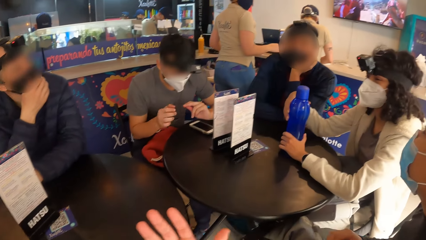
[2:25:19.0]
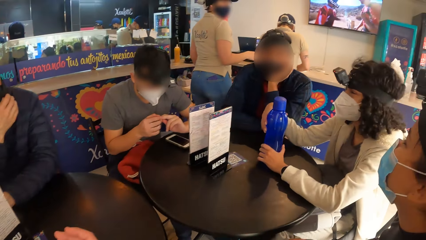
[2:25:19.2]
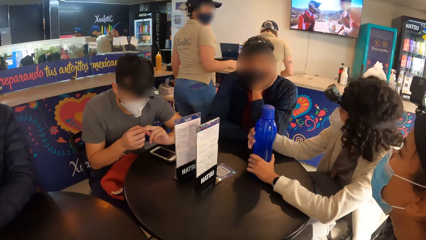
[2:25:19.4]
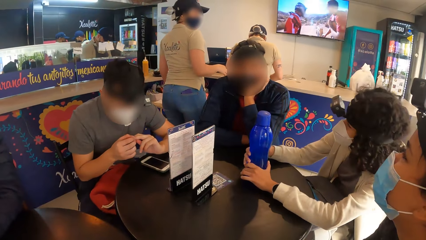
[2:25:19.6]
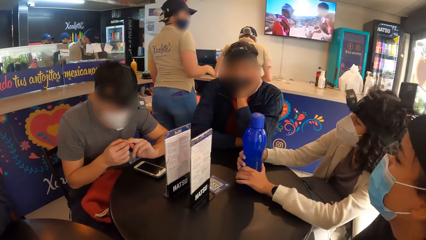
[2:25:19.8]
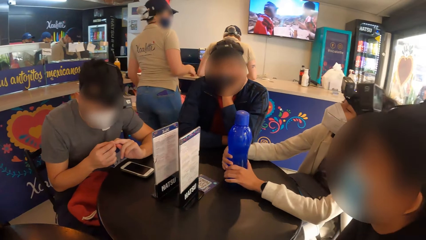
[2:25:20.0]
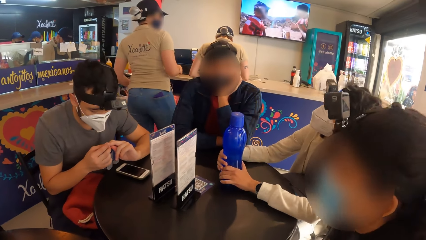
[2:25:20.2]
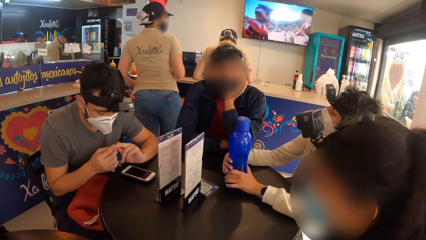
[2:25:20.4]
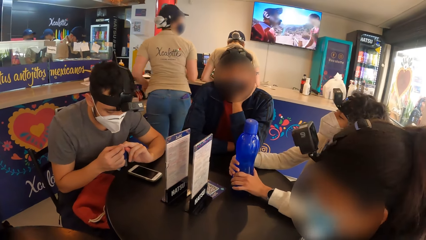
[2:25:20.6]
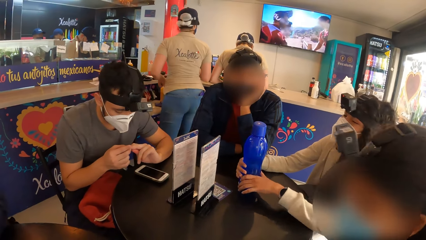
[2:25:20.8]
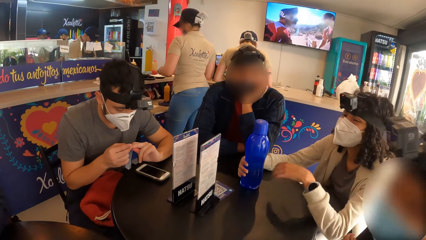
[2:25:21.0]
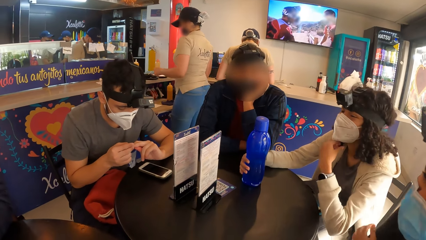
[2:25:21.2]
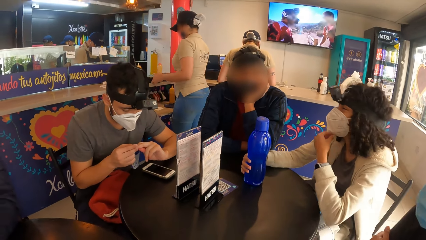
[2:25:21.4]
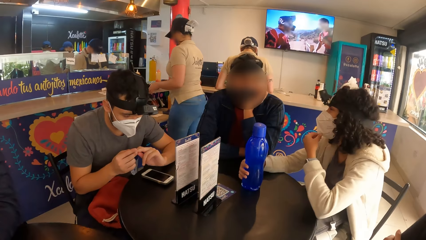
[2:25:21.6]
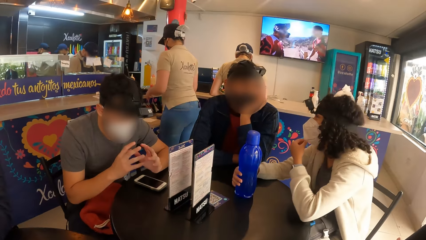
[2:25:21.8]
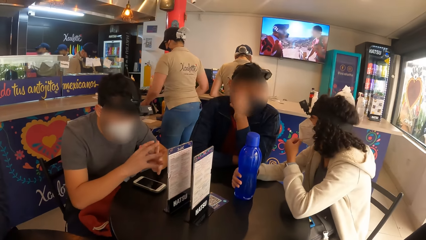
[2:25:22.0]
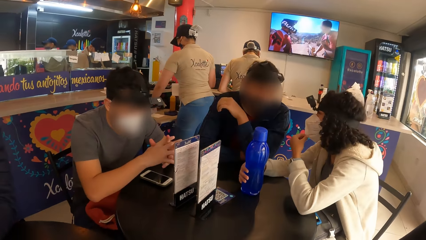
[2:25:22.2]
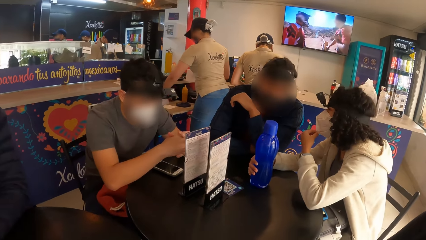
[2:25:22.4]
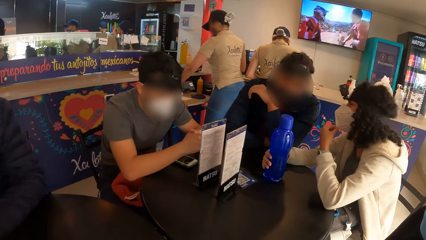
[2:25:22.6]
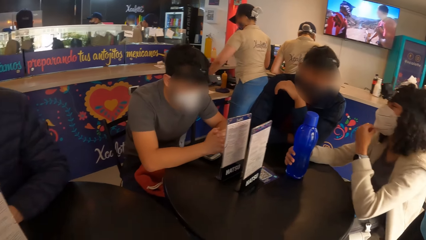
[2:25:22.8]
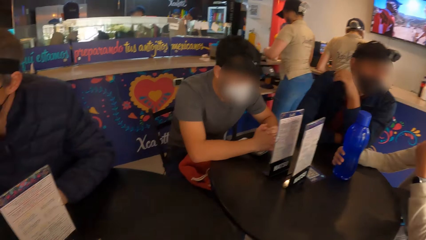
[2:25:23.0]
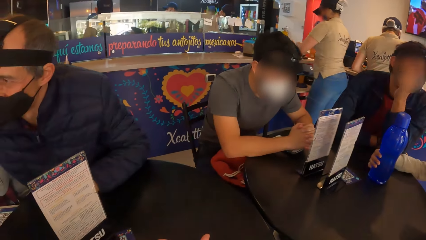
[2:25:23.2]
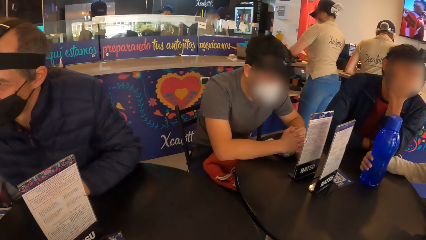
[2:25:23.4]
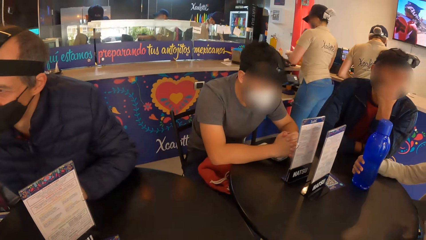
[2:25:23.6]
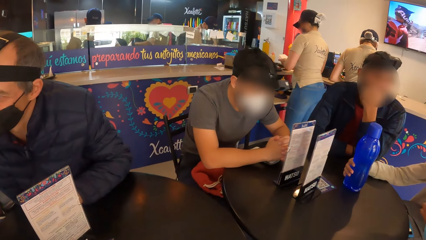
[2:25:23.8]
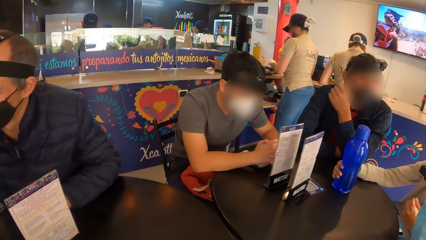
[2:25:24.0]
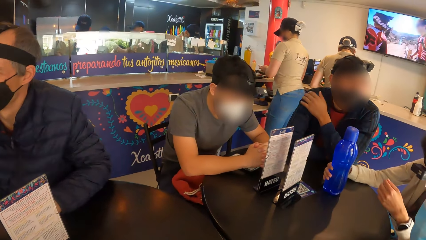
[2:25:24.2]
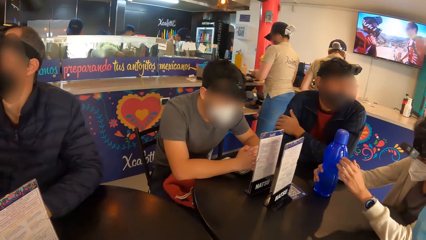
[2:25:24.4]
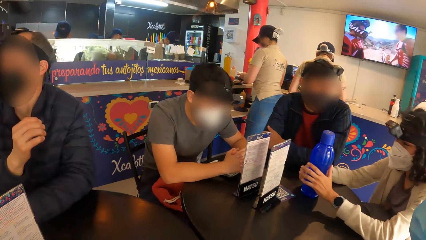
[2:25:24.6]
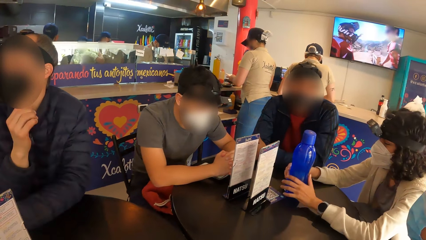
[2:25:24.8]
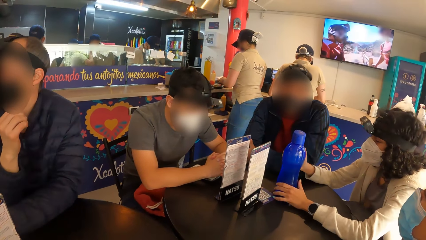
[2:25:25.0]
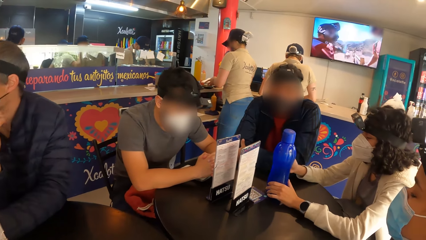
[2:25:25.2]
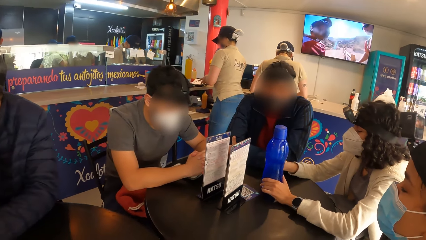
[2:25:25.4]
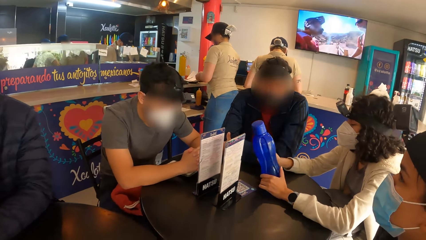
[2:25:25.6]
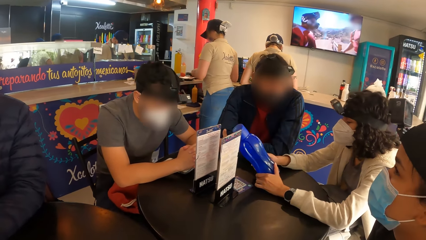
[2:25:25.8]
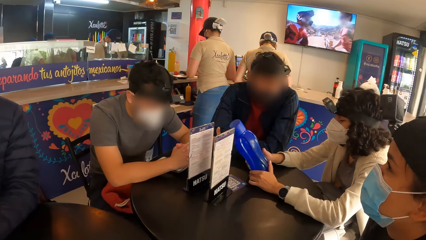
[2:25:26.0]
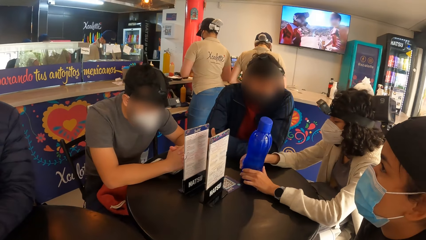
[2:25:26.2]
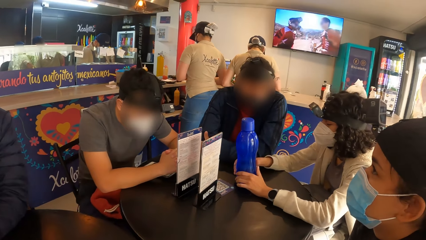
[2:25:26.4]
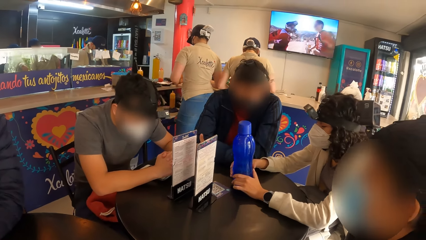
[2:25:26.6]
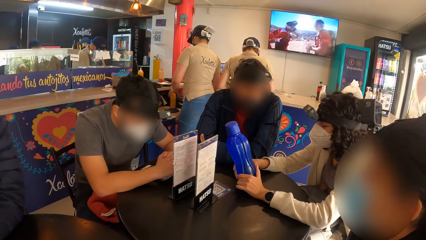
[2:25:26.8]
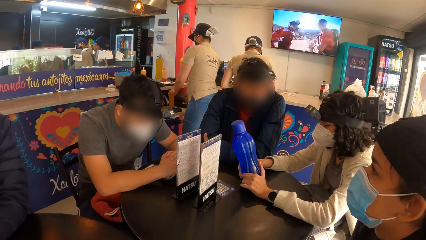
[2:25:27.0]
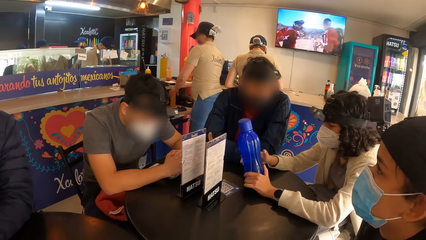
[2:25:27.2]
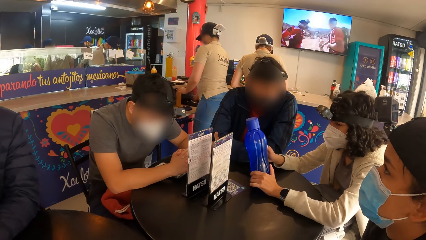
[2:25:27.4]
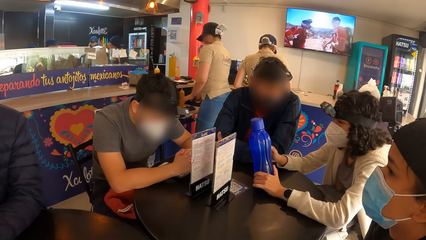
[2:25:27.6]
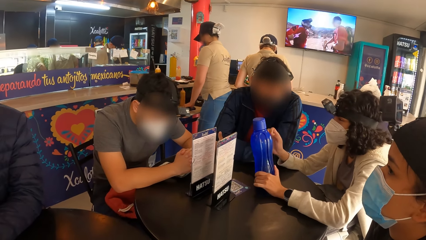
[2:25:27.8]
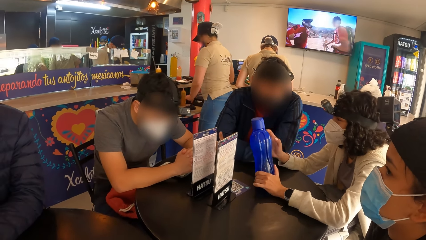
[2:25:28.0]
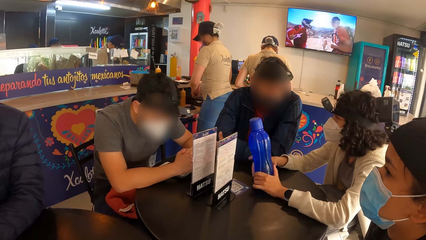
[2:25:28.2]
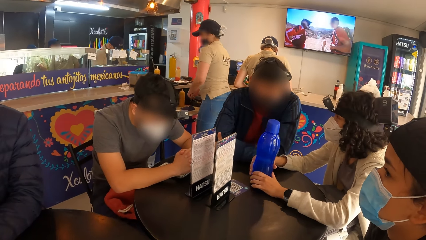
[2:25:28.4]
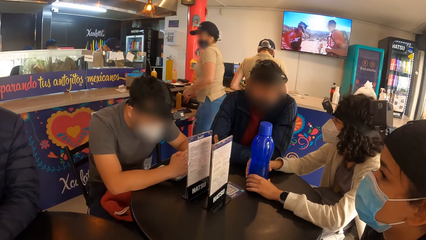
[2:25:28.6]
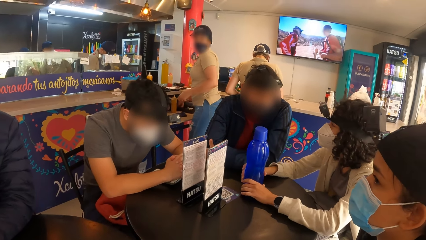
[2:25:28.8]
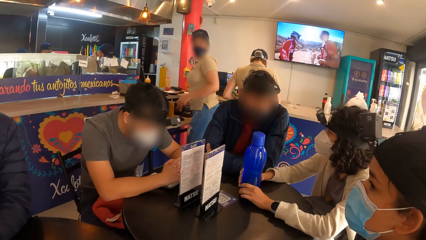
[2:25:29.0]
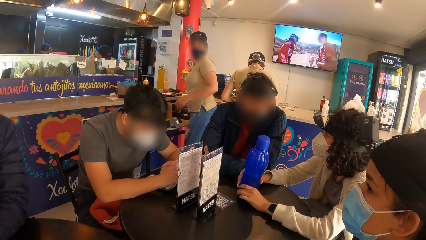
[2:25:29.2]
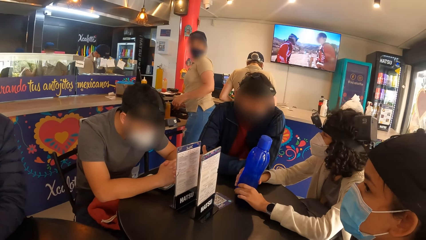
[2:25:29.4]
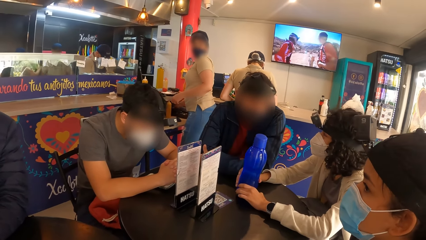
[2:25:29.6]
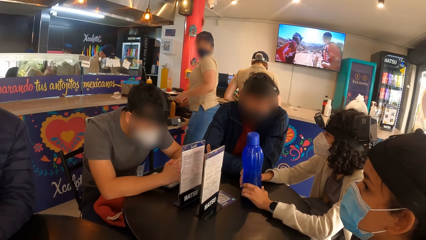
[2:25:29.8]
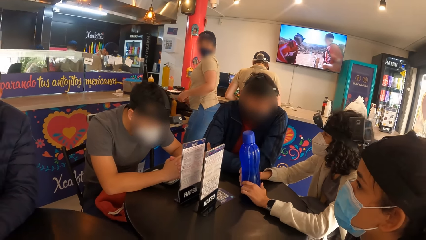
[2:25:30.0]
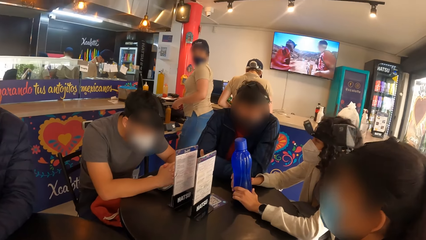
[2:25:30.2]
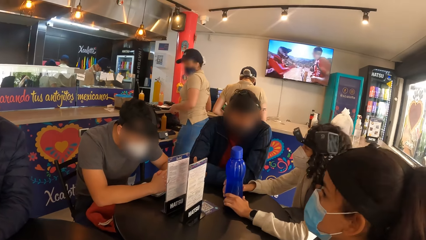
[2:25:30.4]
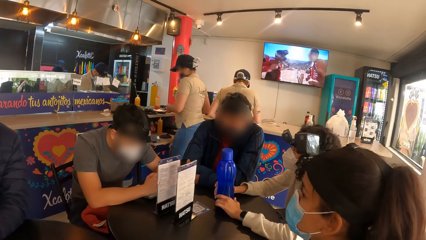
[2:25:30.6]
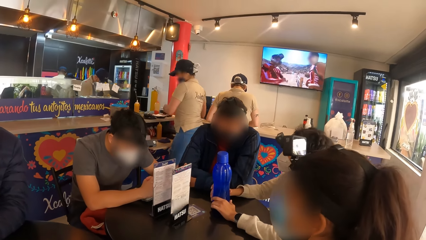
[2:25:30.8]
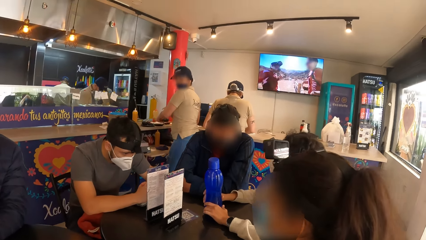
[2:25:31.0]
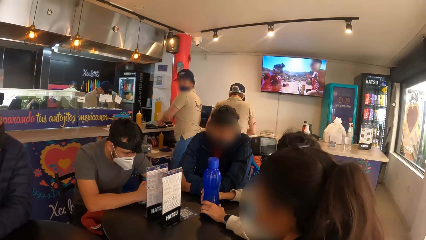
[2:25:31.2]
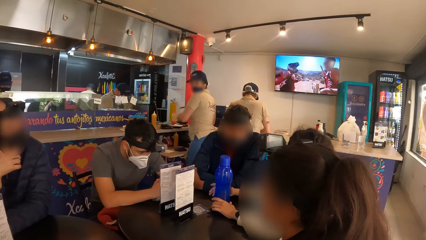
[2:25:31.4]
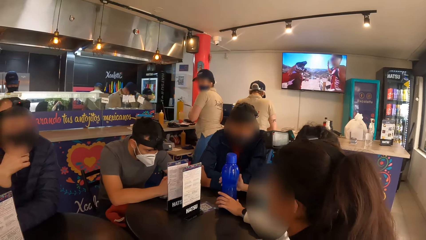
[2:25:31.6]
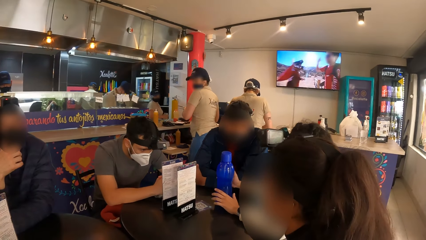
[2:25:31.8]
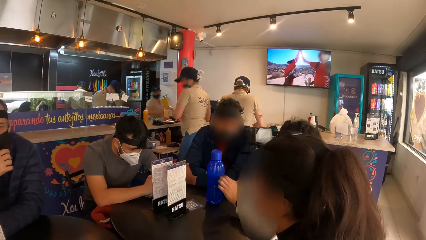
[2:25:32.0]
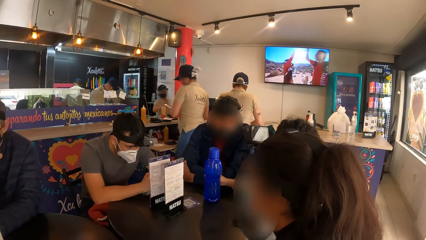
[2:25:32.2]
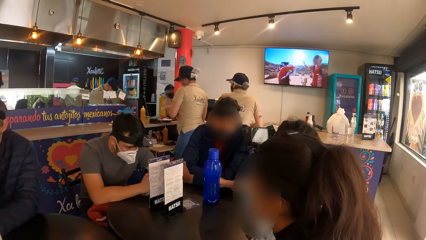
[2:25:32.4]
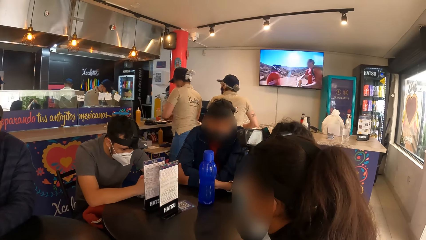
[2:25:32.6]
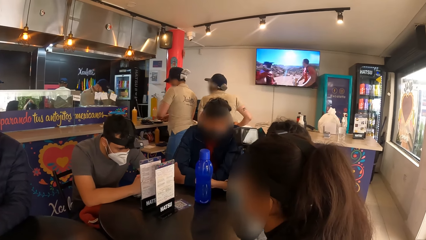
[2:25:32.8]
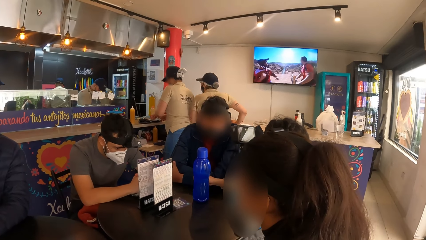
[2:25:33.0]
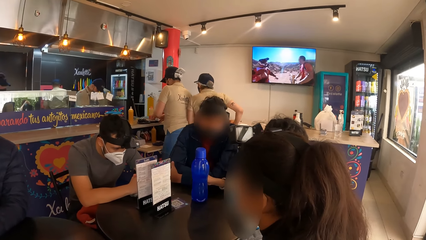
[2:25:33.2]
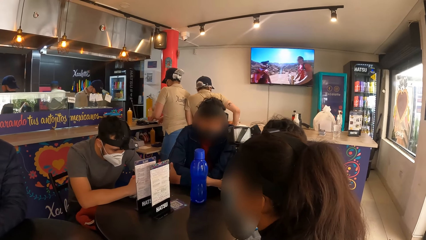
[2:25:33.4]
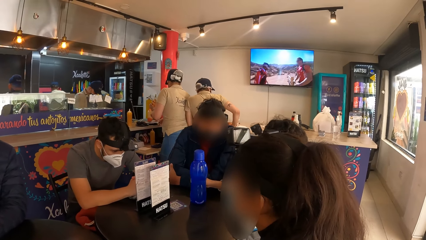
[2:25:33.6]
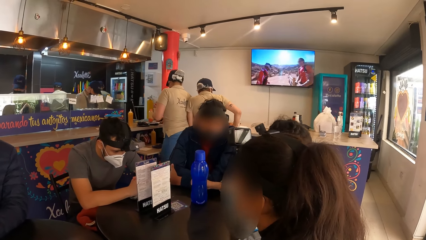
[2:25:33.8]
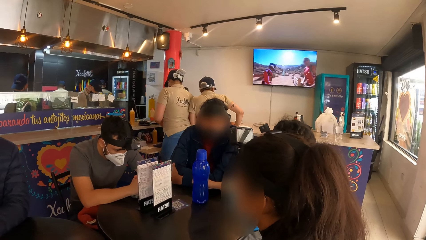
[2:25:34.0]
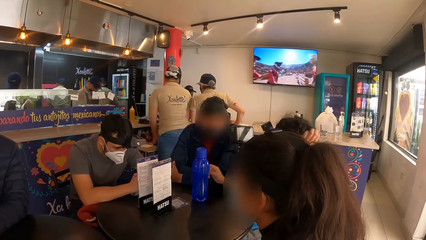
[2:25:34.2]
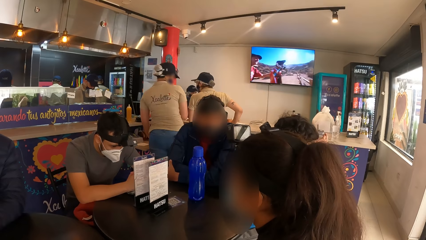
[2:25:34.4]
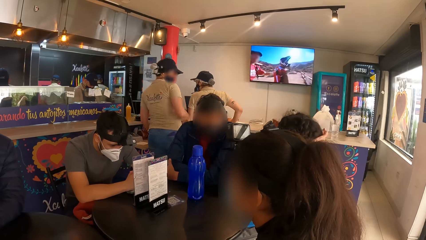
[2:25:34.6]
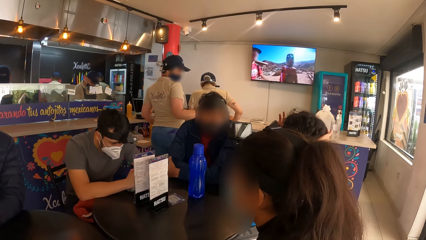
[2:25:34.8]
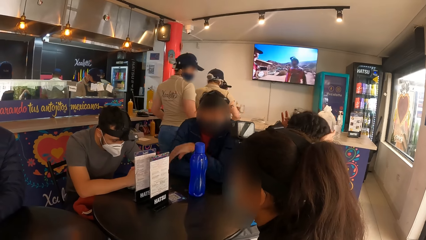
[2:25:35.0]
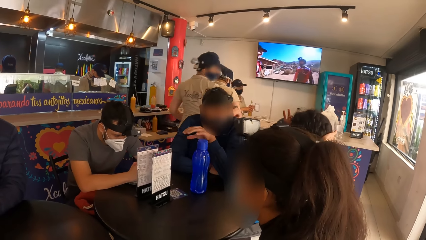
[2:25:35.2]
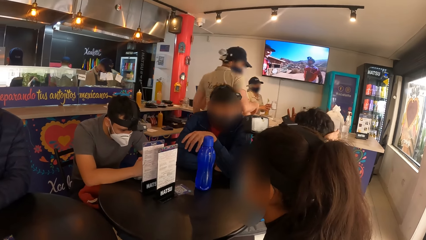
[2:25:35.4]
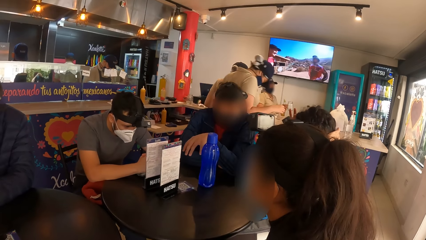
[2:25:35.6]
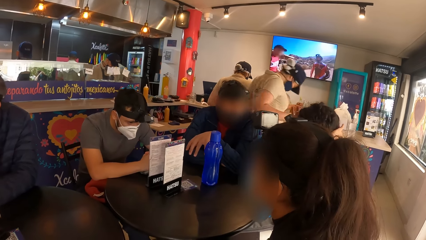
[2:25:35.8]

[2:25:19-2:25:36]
The woman adjusts the face mask on her face with her left hand and holds the bottle on the table in her hands.
